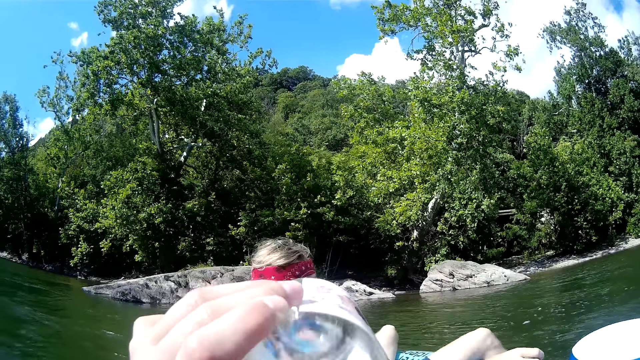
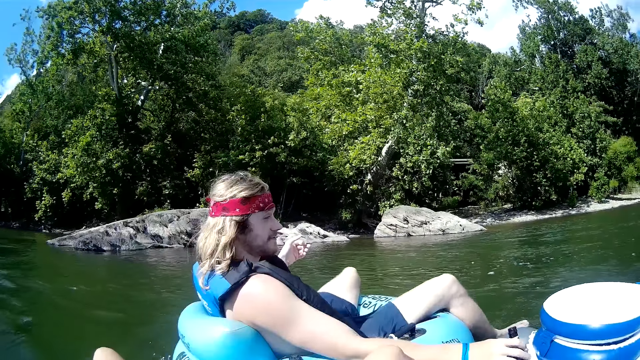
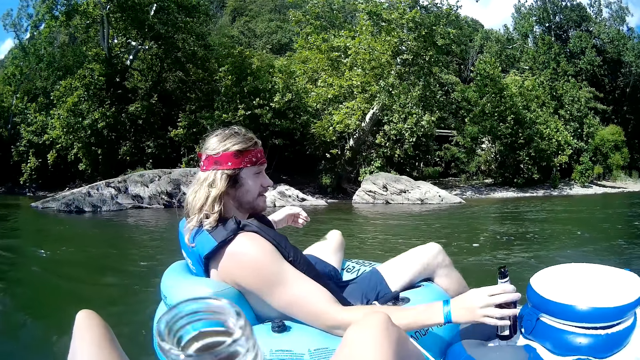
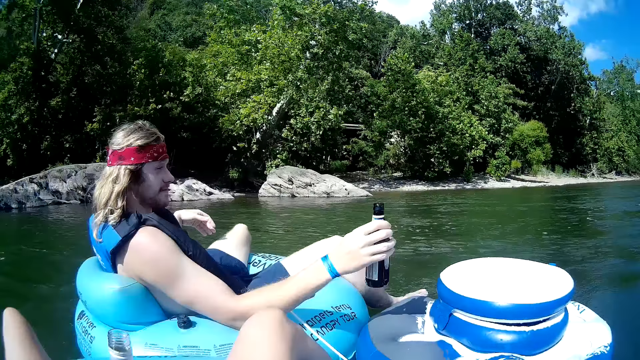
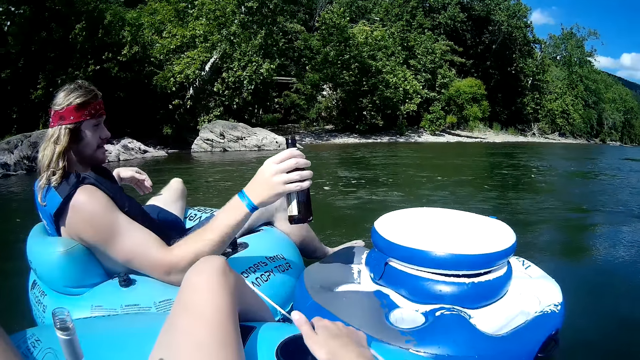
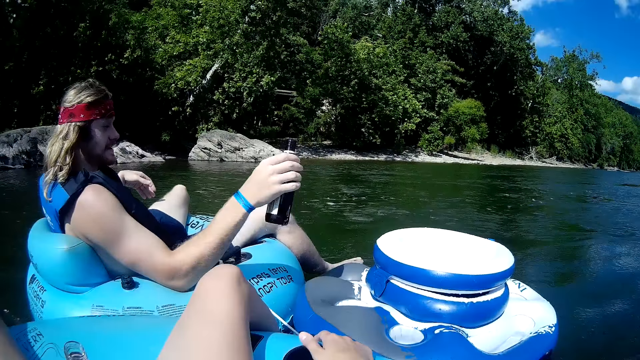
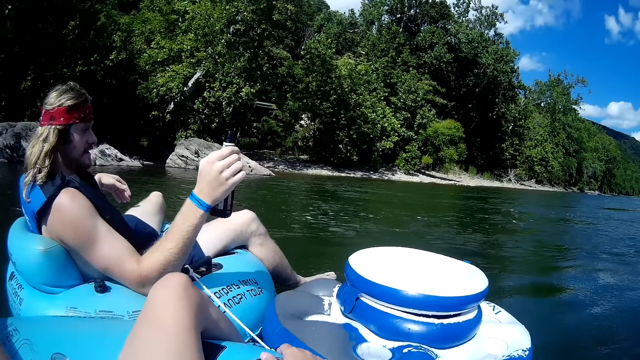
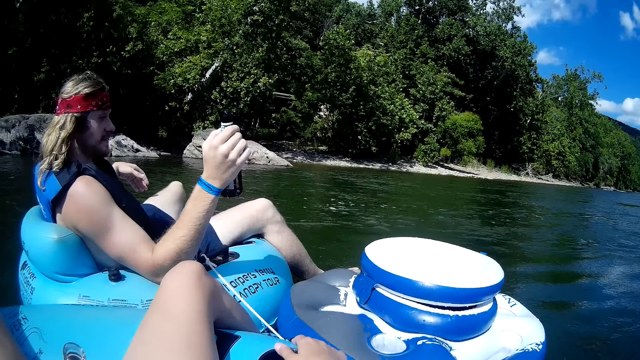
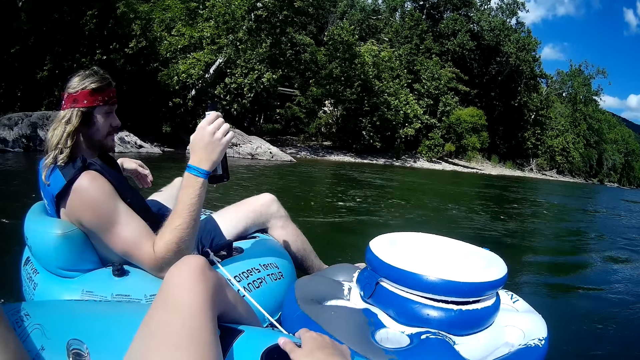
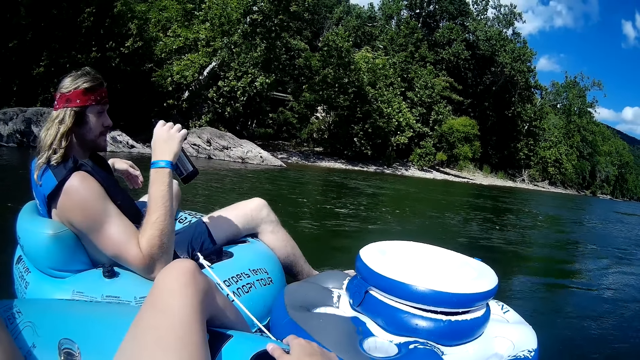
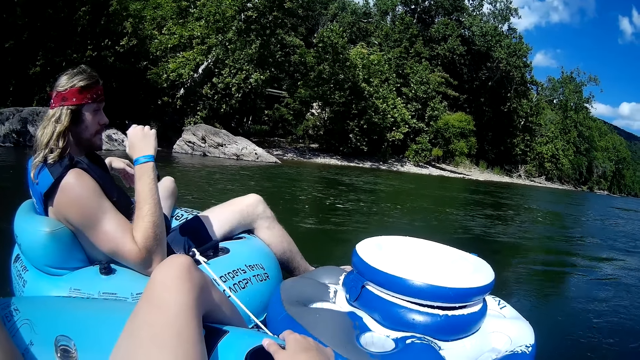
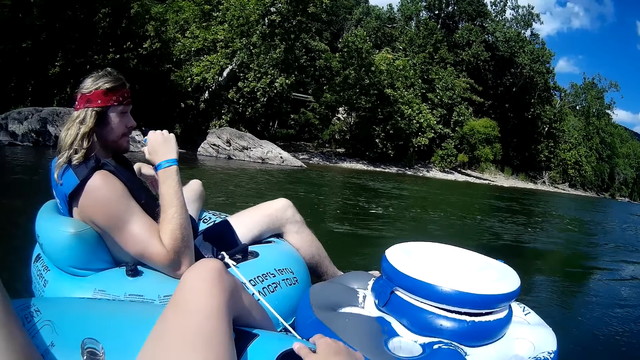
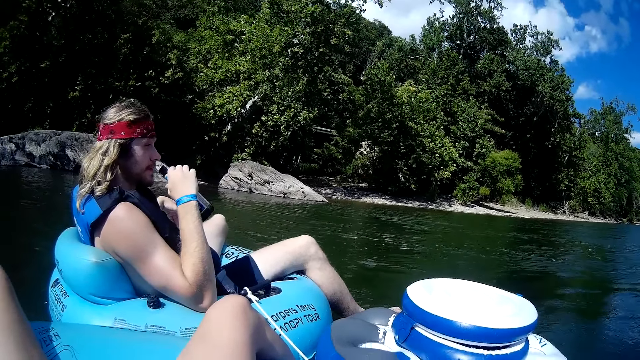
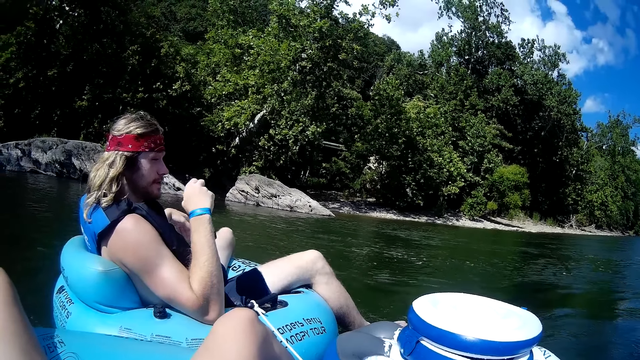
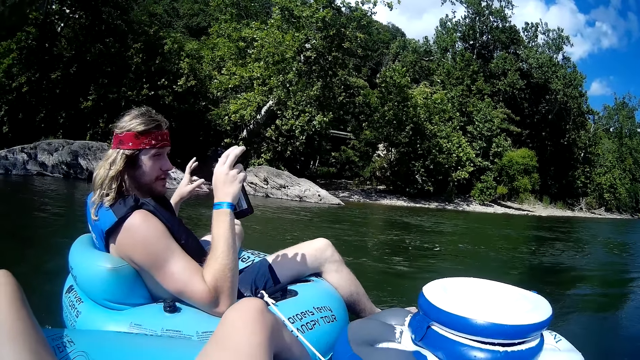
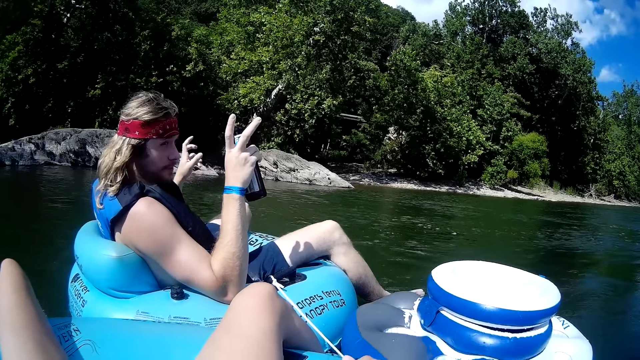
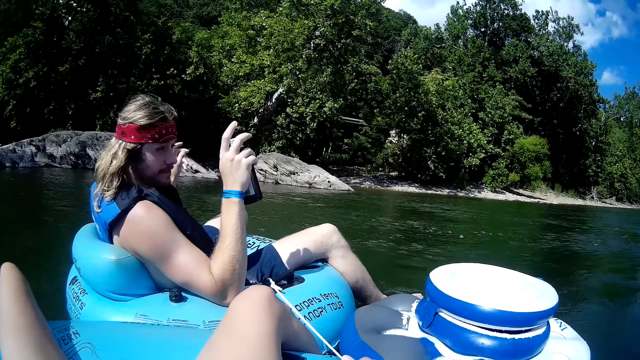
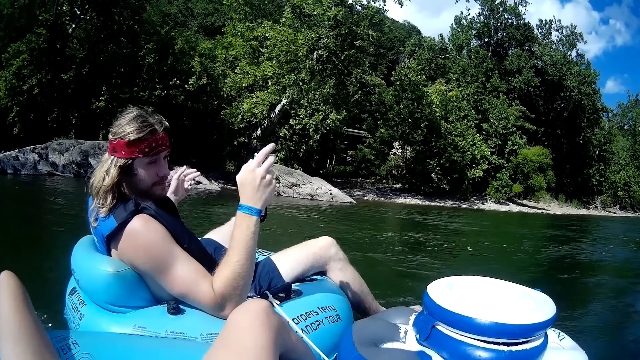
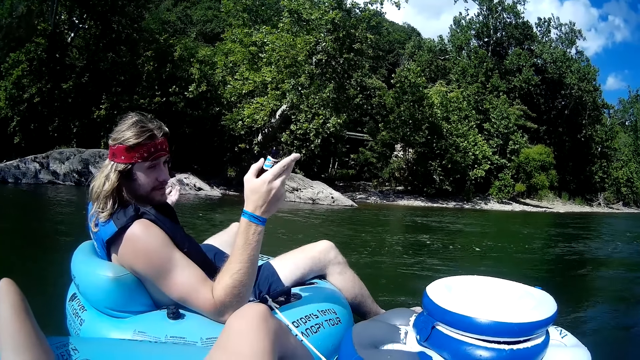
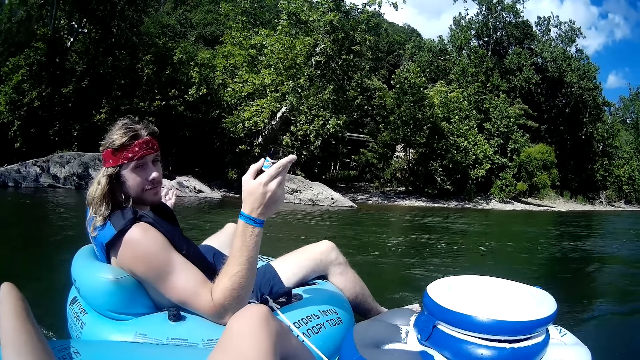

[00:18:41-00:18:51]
The man picks the bottled drink from the floater with his right hand. The man shakes the bottled drink with his right hand. The camera wearer interacts with the man.

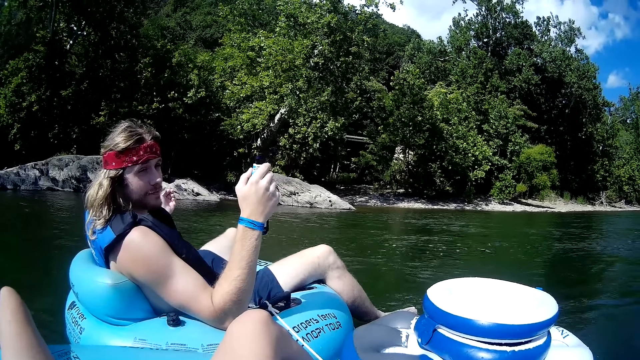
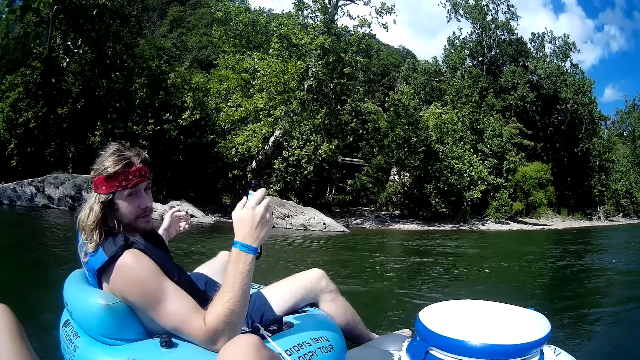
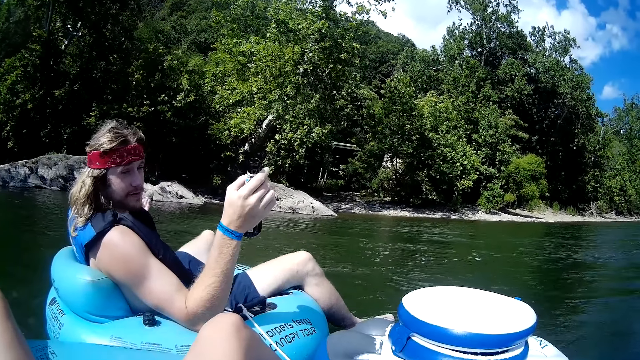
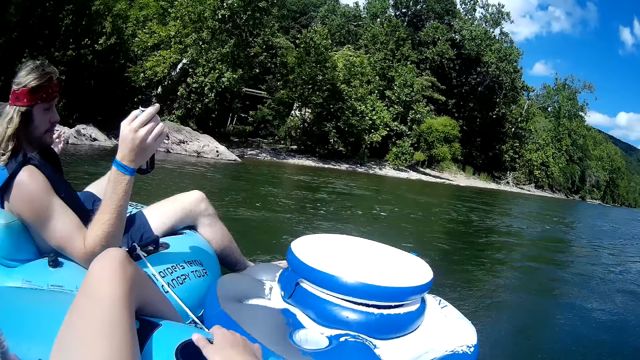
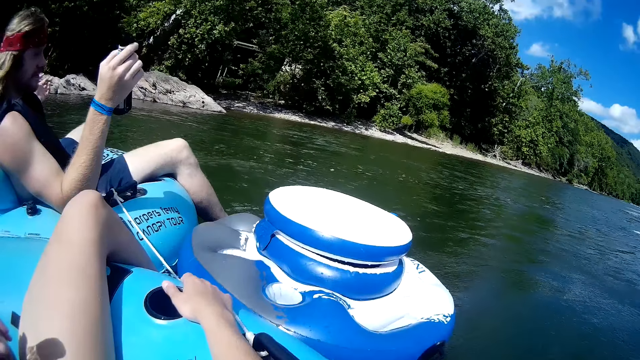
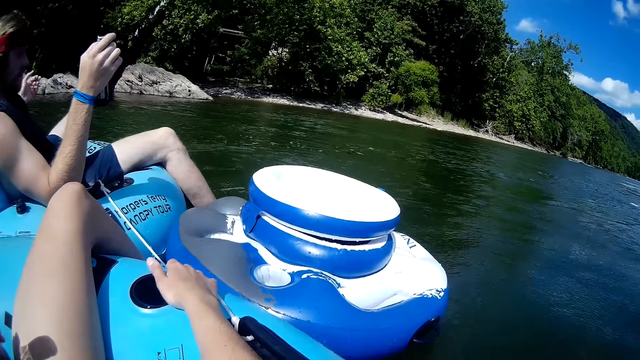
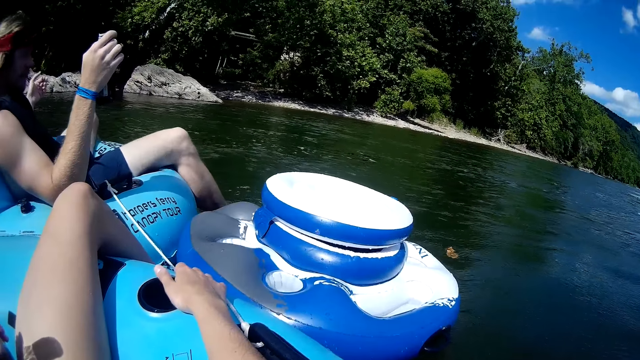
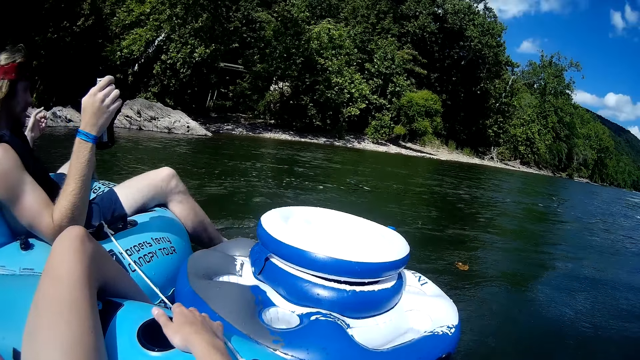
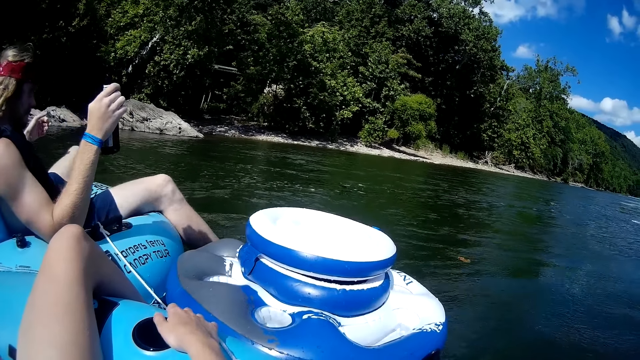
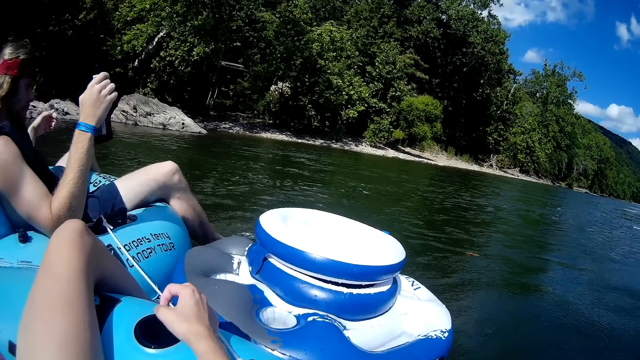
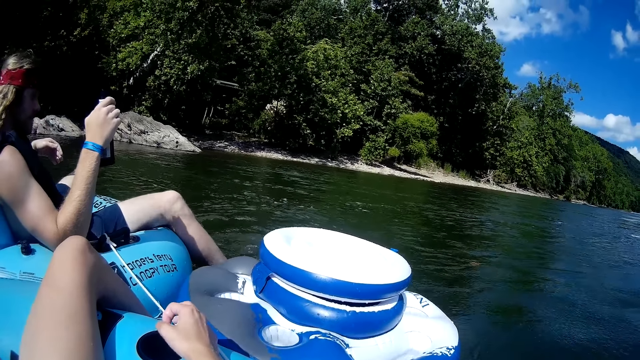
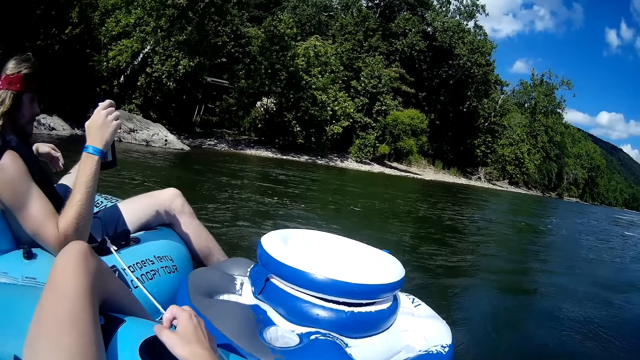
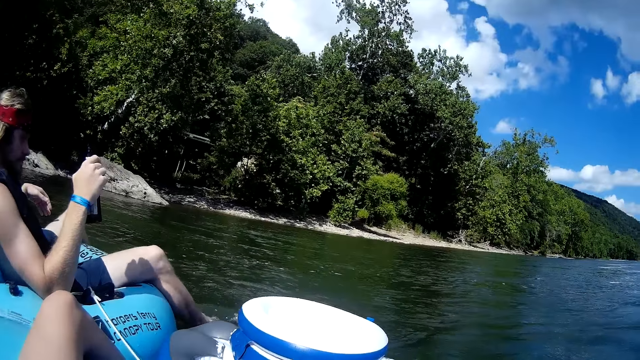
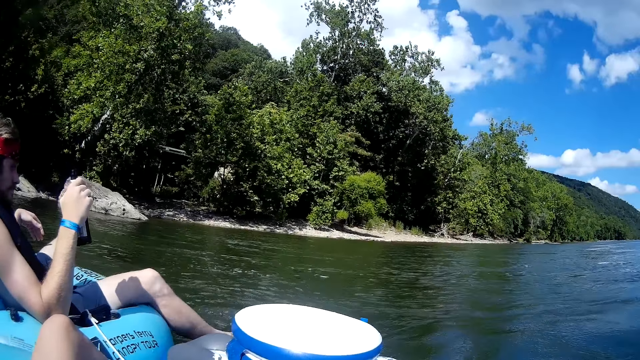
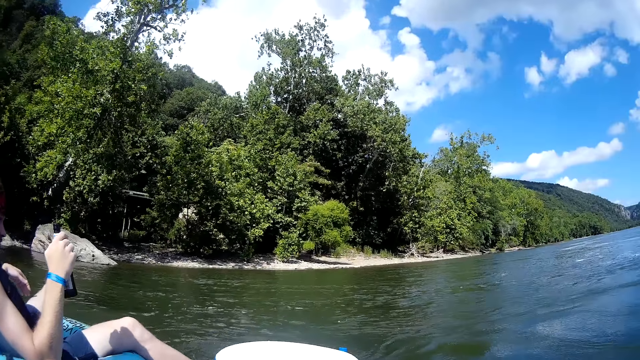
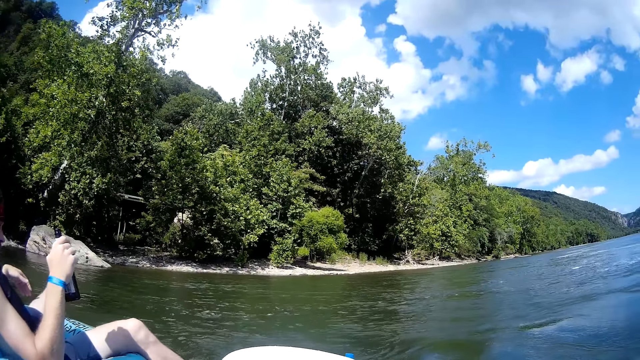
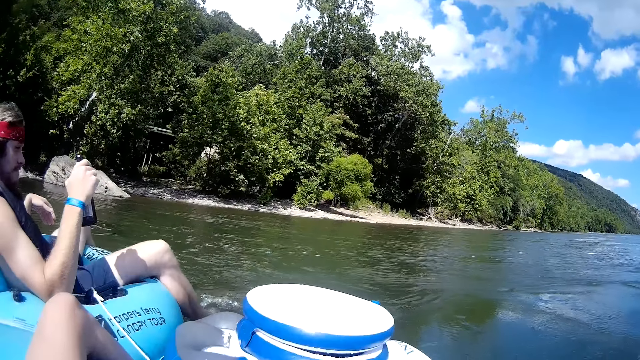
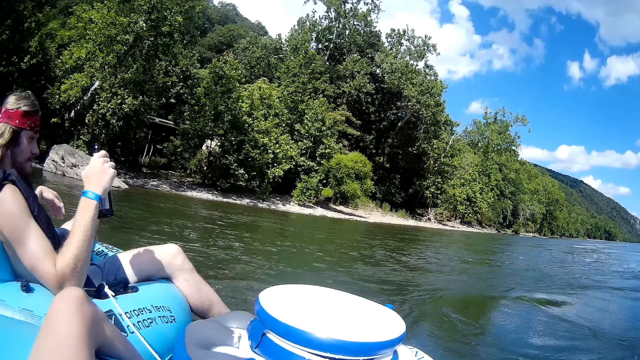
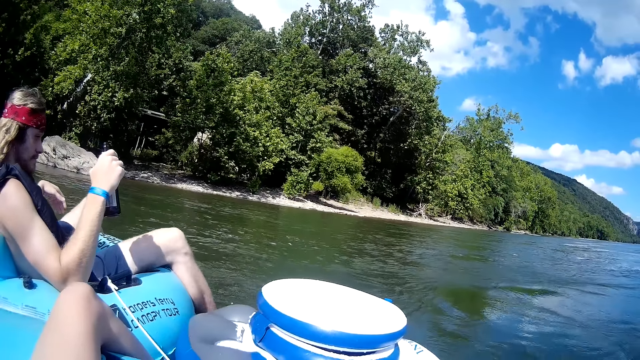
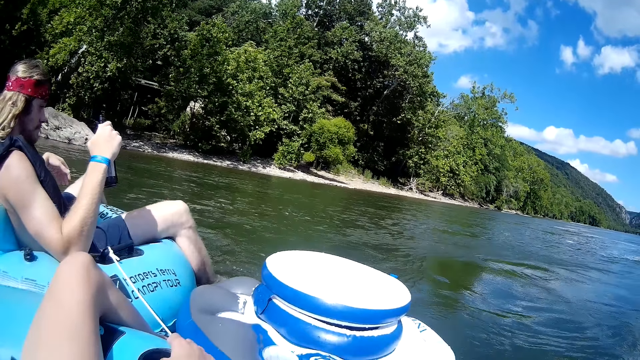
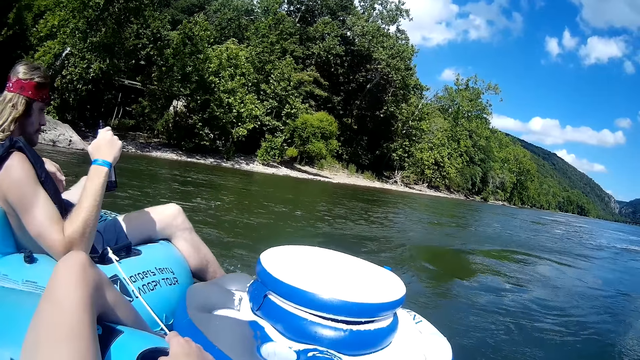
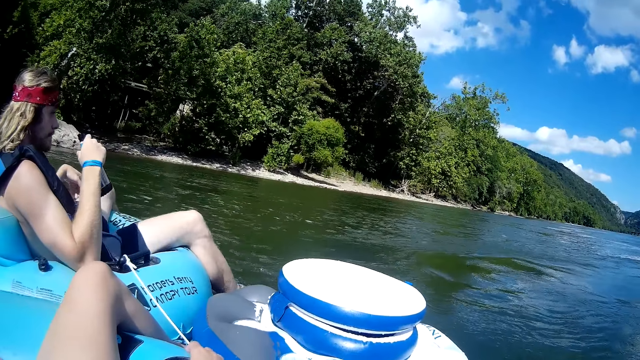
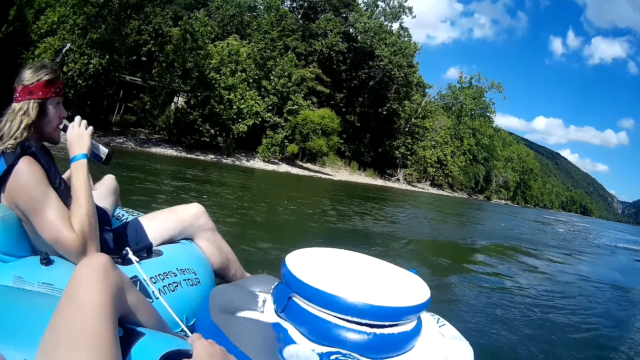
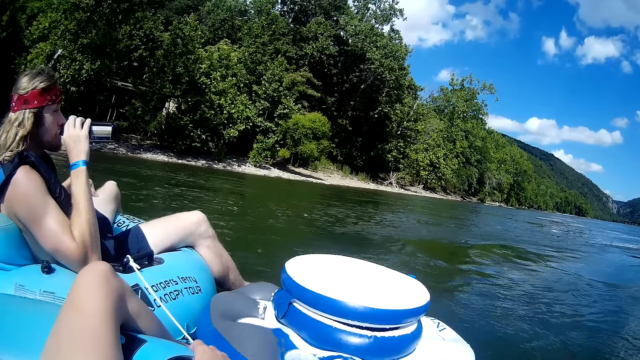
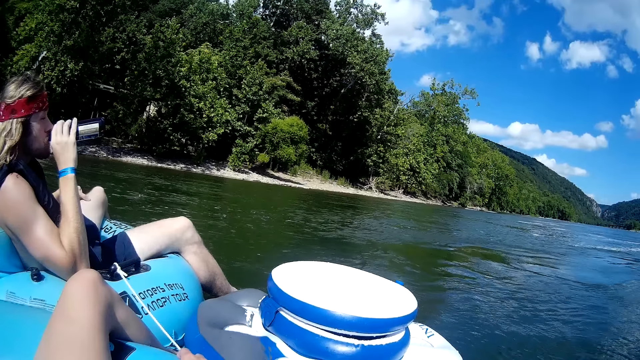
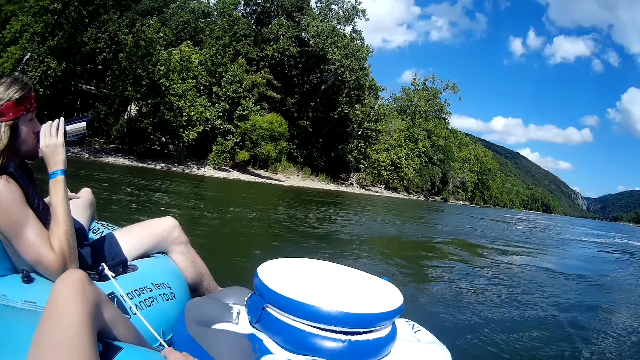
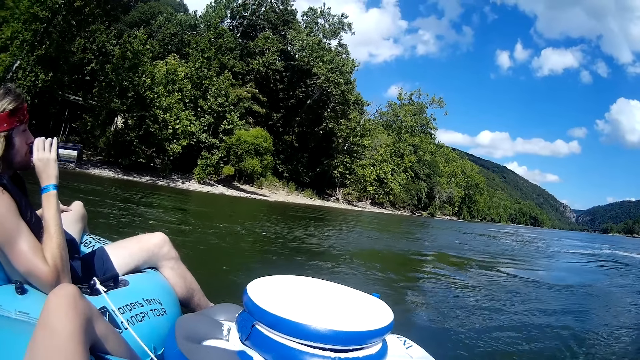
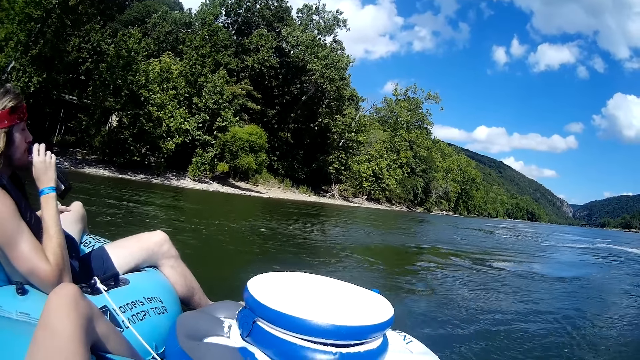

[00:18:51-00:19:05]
The camera wearer looks around. The man stirs the river with his right foot. The man drinks from the bottled drink.
